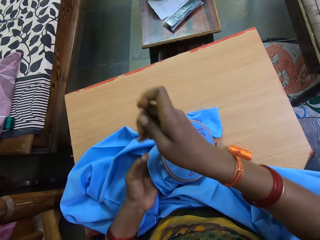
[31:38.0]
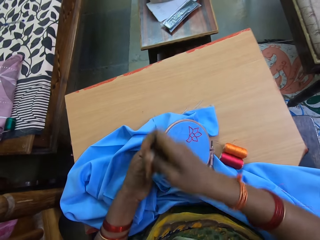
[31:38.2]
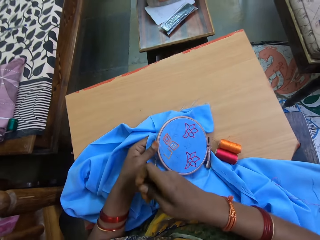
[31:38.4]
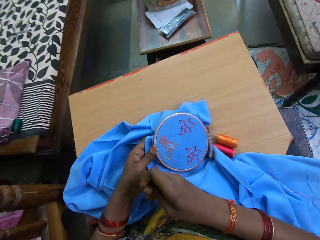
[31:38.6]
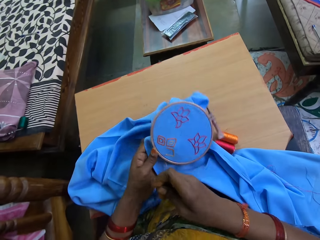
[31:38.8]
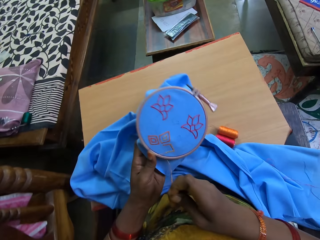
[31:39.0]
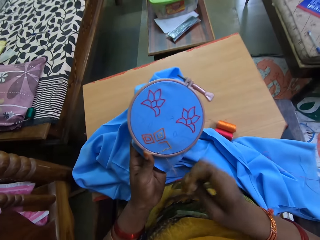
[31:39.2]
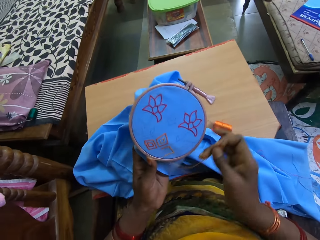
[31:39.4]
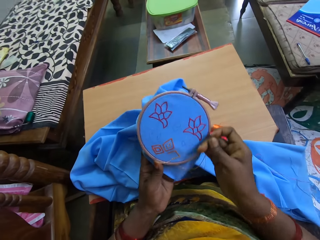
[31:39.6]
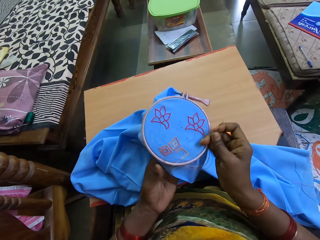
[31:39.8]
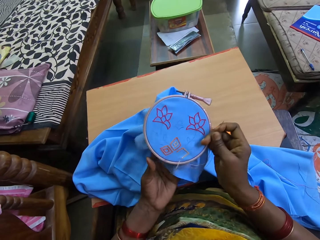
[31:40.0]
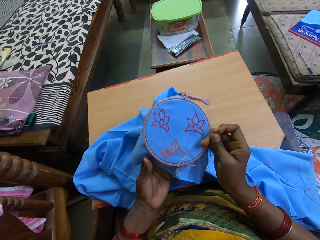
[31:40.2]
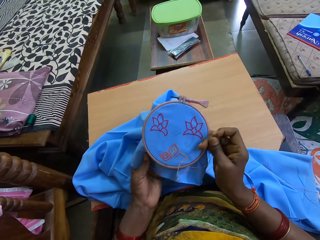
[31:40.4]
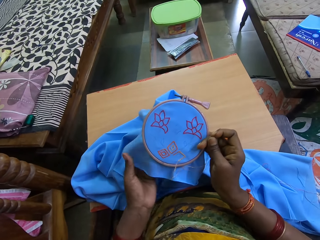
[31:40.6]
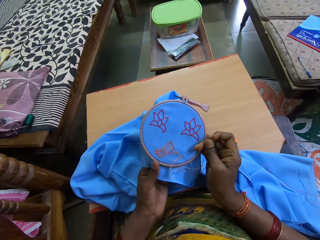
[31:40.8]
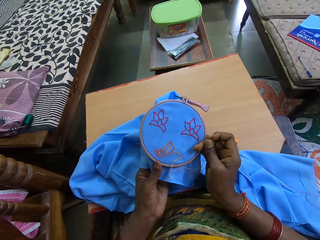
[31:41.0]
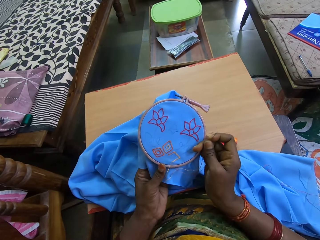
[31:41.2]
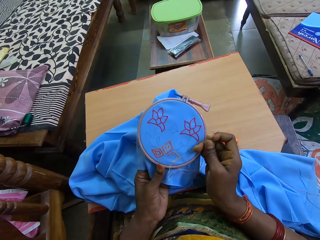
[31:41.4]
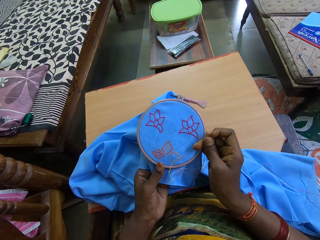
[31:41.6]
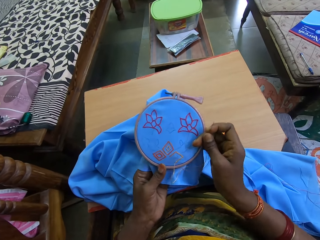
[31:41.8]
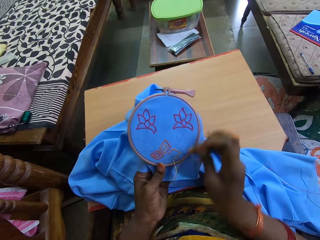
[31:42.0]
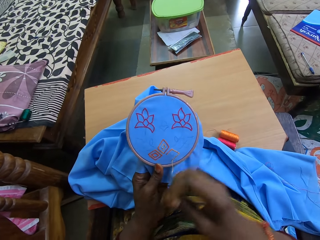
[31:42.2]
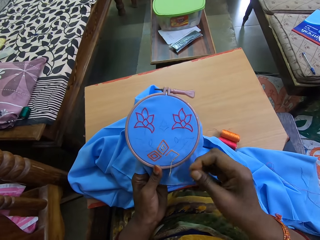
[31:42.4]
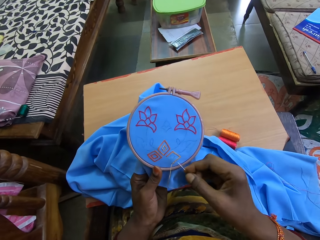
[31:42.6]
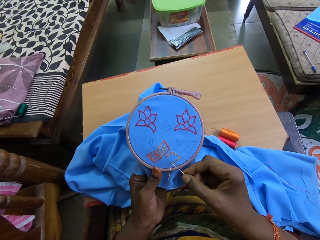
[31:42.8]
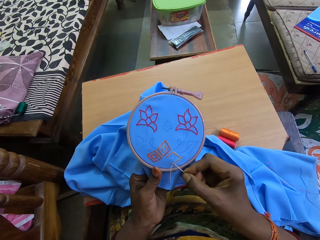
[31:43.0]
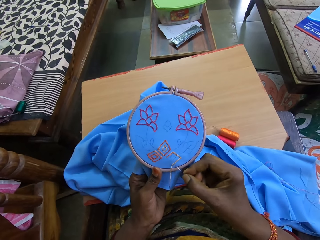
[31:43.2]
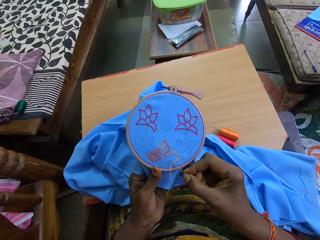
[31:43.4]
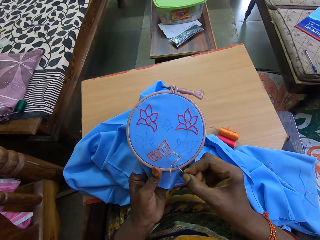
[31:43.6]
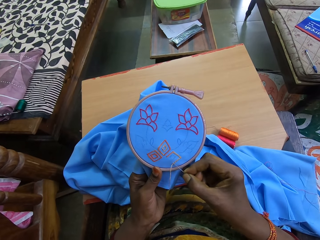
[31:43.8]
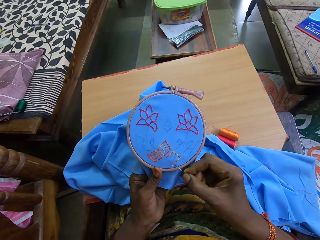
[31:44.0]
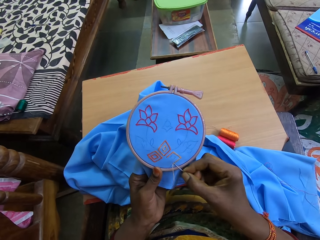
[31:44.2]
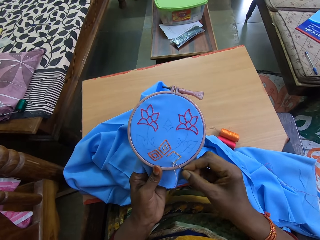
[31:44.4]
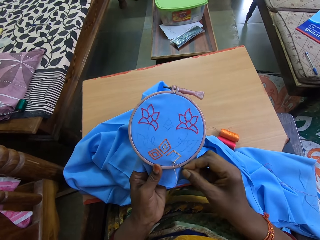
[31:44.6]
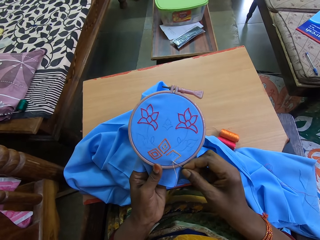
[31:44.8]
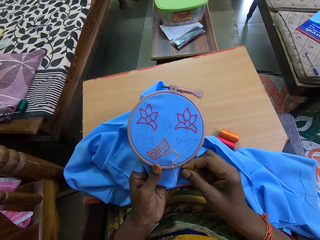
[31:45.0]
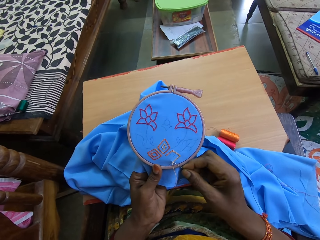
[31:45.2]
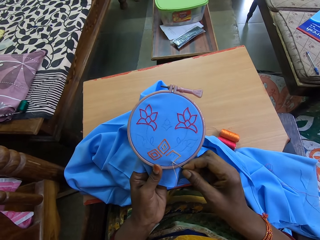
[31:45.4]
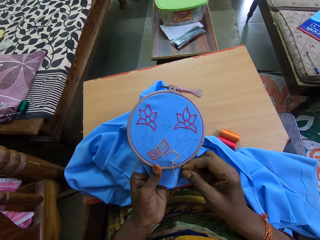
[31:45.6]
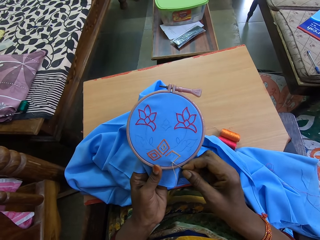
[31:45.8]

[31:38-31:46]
The camera wearer turns a cloth. They sew a pattern into the cloth with a needle.

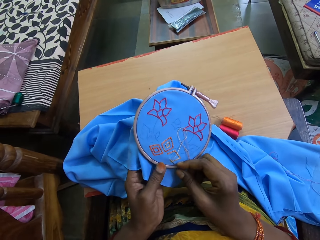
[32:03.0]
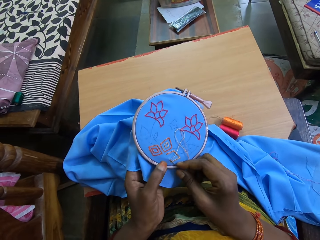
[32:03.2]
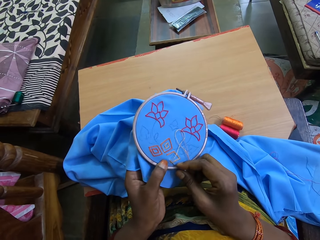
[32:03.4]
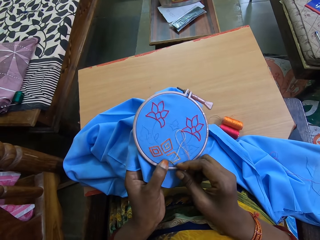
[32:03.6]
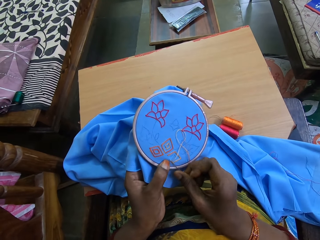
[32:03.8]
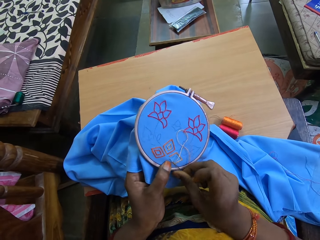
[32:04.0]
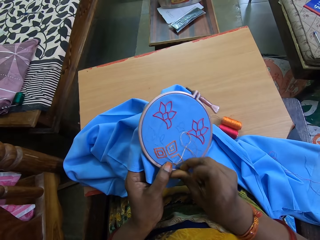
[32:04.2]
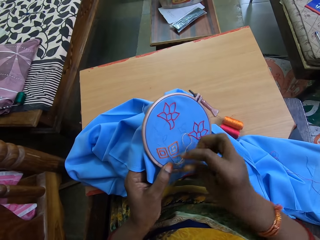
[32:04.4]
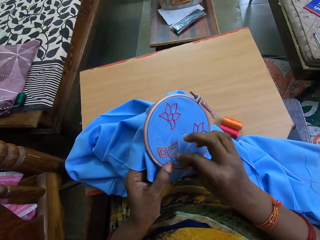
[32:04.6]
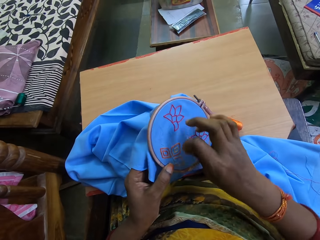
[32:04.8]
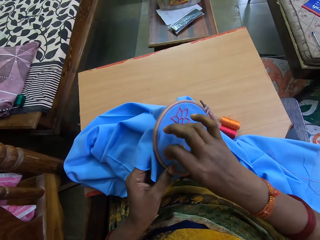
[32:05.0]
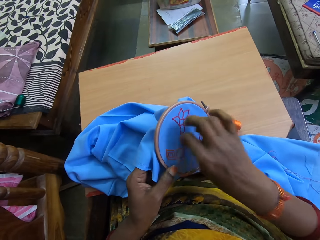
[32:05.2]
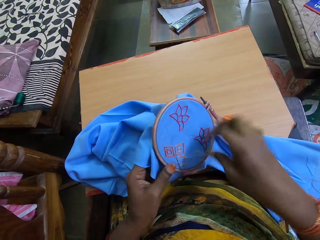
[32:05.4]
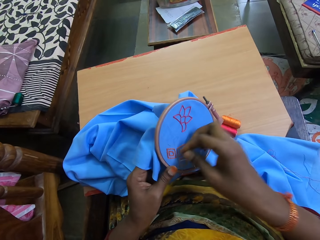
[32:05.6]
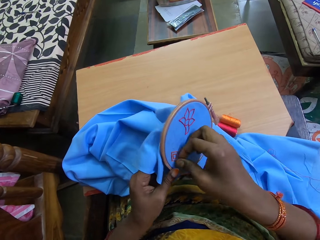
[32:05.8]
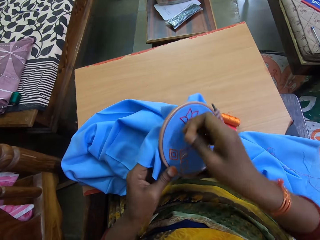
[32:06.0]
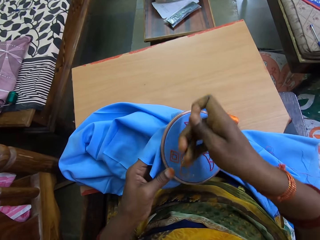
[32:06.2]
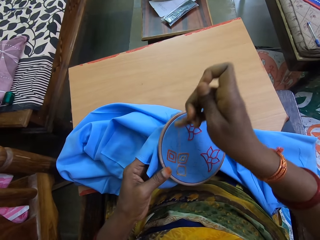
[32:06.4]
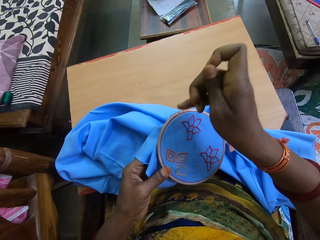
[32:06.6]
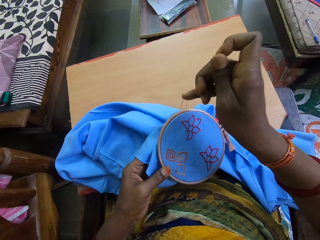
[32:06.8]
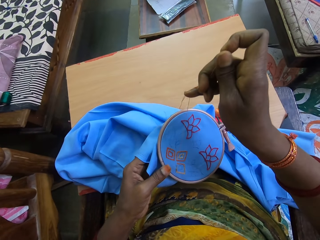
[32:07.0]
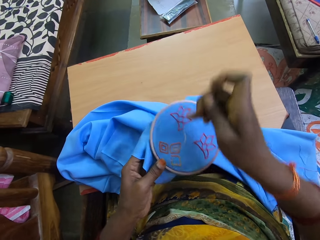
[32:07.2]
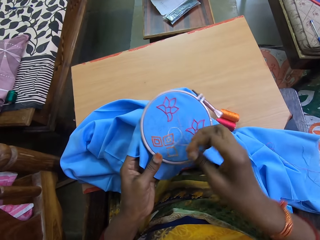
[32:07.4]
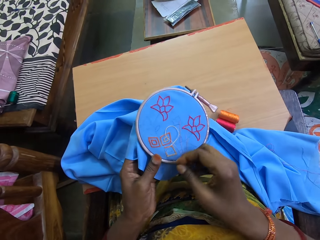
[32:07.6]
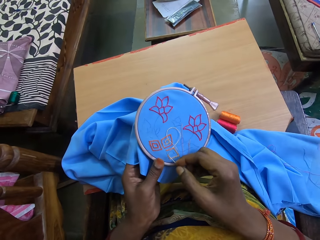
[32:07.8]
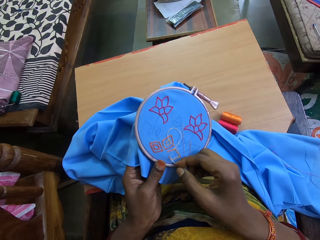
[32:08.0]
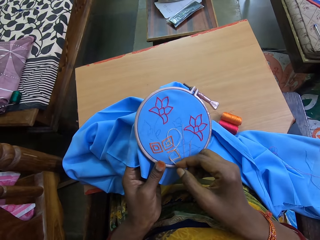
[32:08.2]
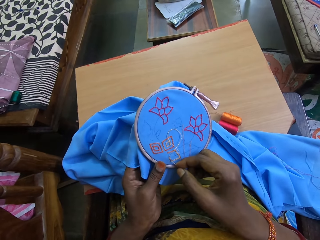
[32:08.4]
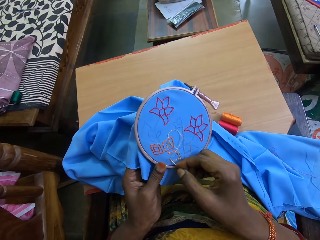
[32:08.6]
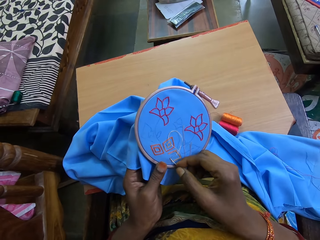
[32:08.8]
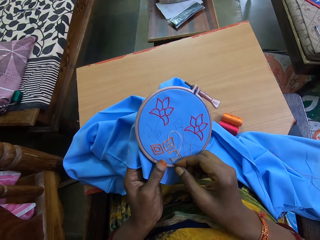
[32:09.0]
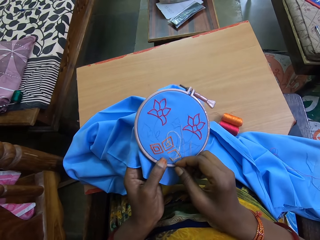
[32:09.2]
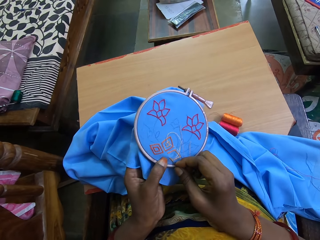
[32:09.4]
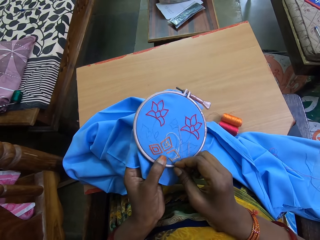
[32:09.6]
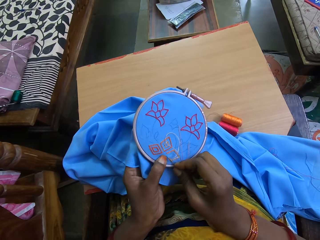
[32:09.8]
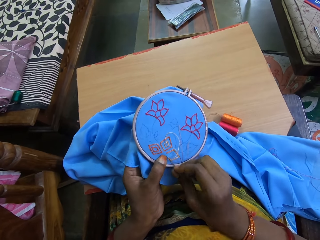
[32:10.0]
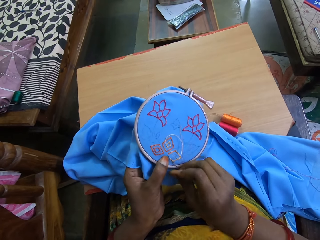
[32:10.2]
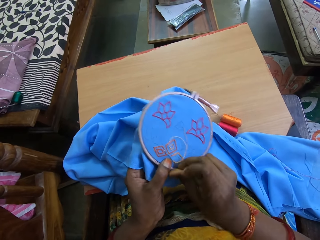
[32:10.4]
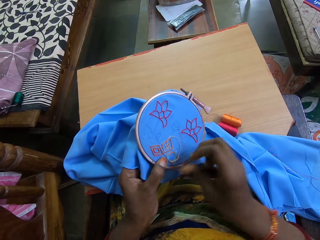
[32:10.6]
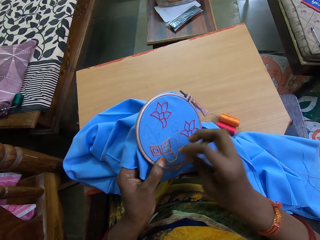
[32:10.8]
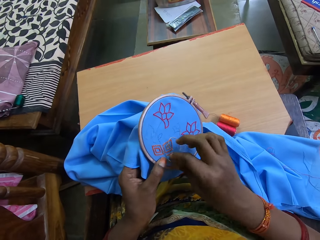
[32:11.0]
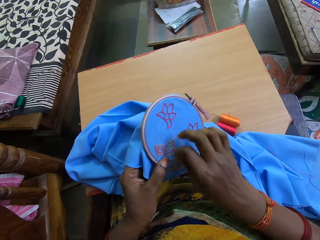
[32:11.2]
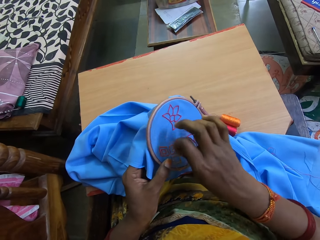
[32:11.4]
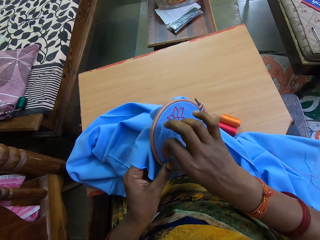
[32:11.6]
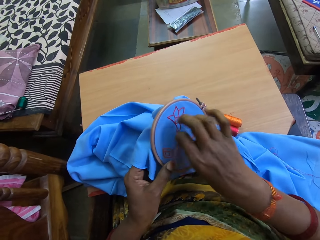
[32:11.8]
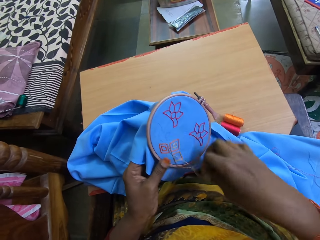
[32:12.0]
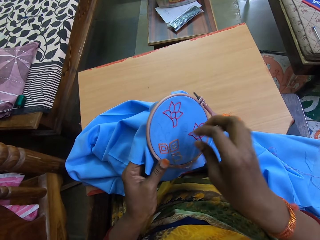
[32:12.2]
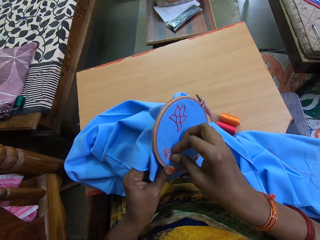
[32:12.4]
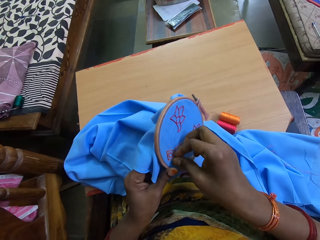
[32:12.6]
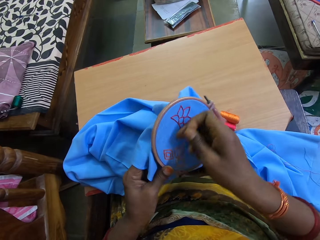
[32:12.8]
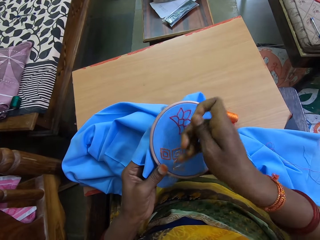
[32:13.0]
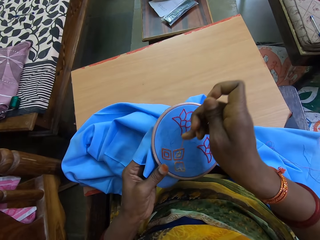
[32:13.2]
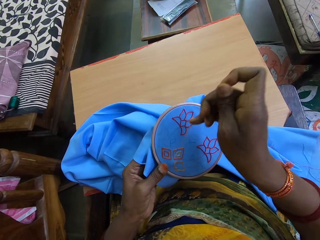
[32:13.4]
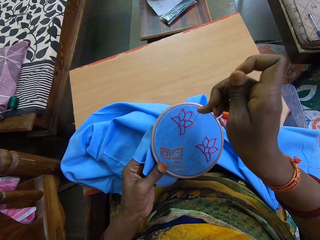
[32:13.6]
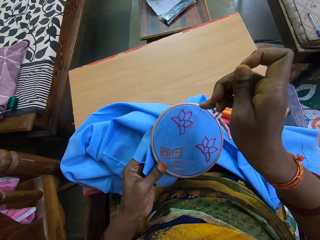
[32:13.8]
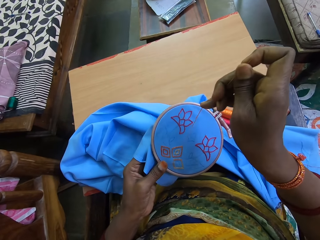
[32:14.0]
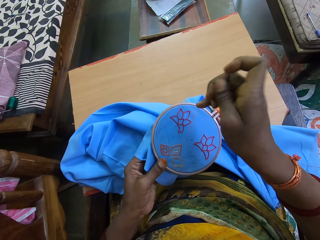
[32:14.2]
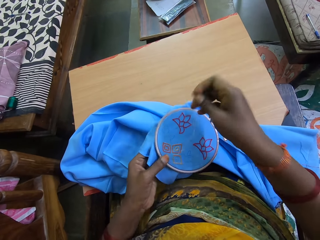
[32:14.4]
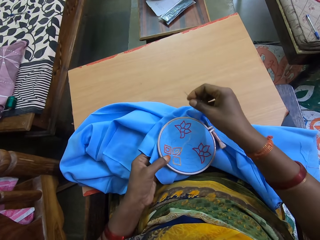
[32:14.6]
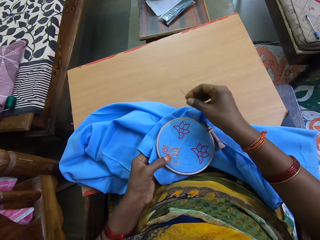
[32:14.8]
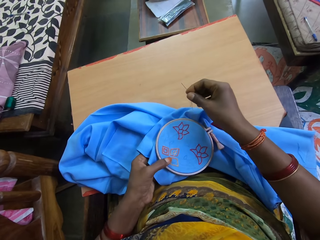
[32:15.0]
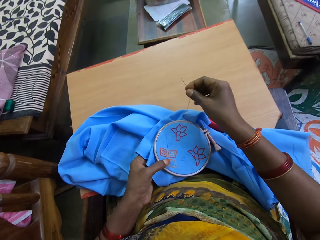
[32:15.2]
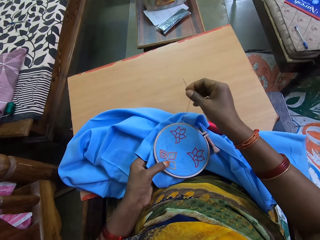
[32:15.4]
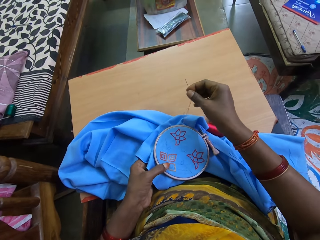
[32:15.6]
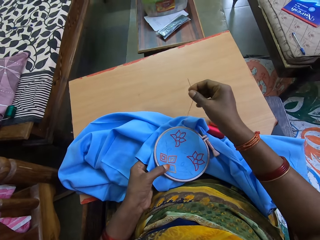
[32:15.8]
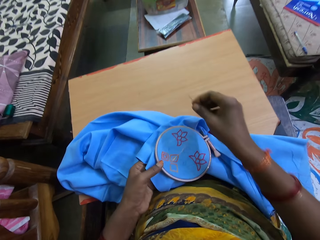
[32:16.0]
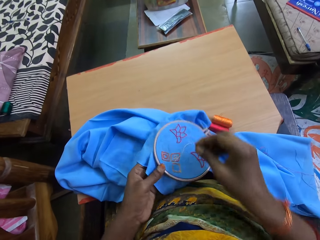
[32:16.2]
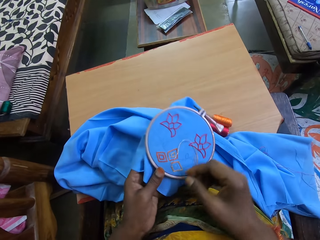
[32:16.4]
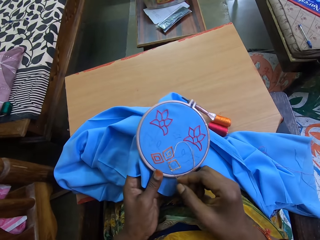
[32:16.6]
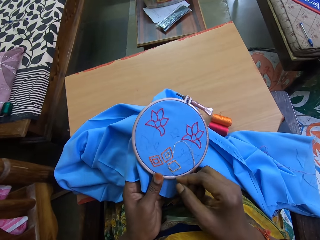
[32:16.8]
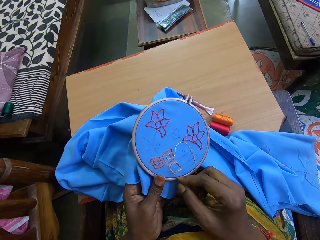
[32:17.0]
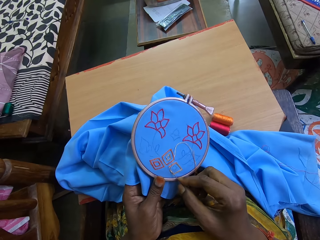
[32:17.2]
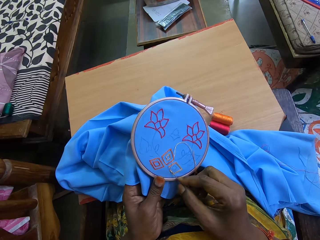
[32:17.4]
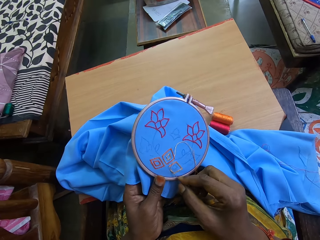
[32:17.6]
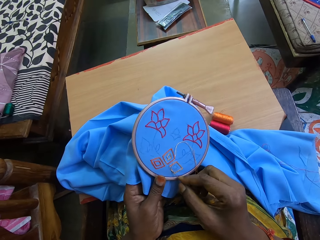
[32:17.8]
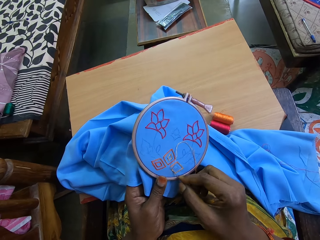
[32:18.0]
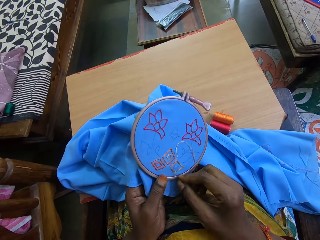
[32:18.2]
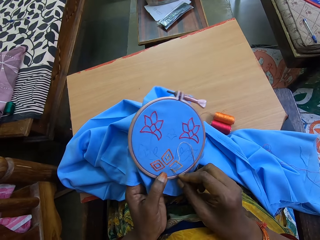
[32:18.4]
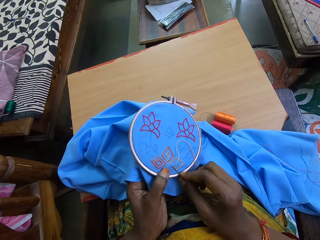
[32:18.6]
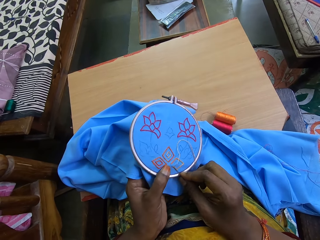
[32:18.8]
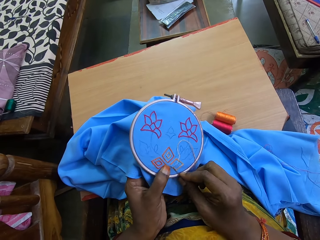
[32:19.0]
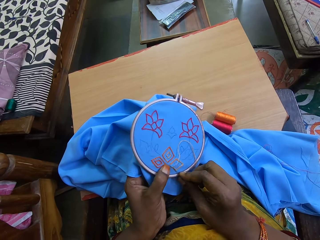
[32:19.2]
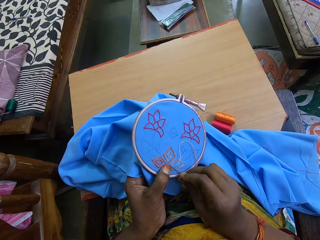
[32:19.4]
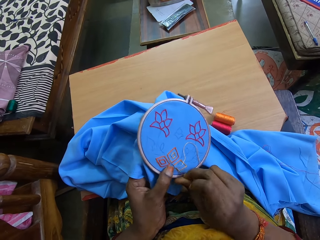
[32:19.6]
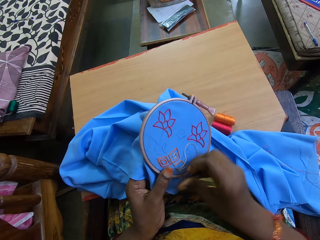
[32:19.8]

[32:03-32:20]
The camera wearer moves the sewing thread on the fabric with her right hand. She draws out the needle from the fabric in her left hand with her right hand. She inserts the needle in her right hand into the fabric in her left hand. She moves the sewing thread on the fabric with her right hand. She draws out the needle from the fabric in her left hand with her right hand. She inserts the needle in her right hand into the fabric in her left hand.
